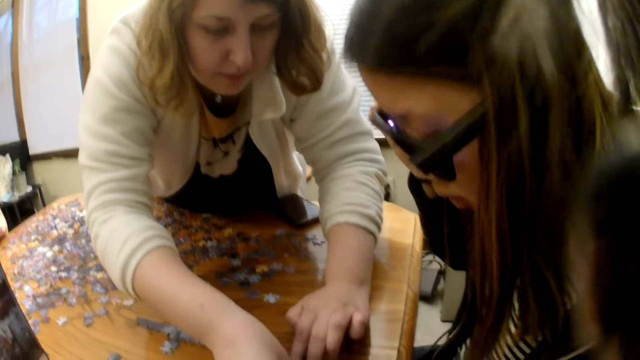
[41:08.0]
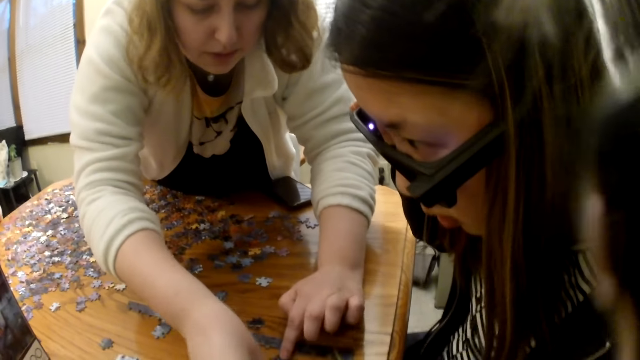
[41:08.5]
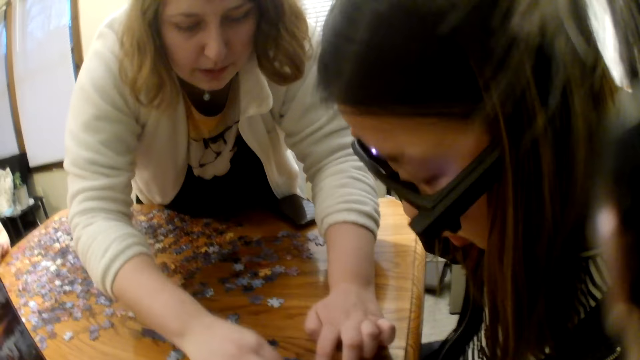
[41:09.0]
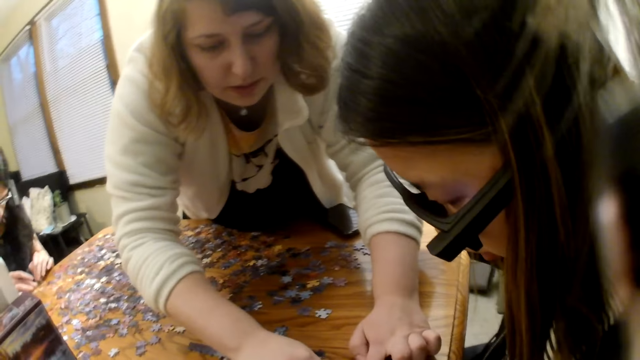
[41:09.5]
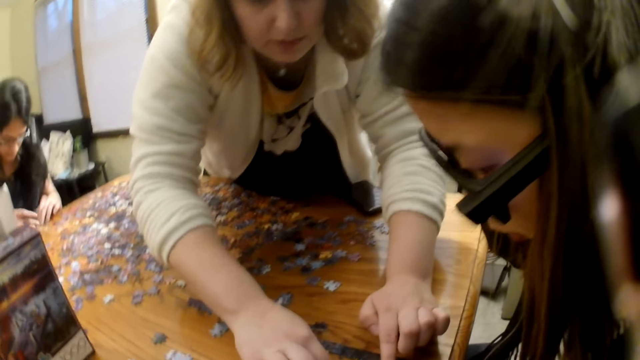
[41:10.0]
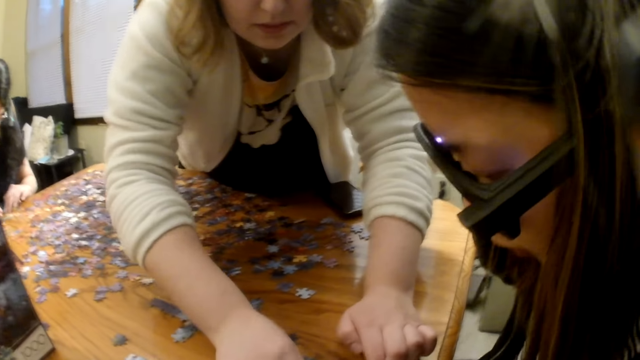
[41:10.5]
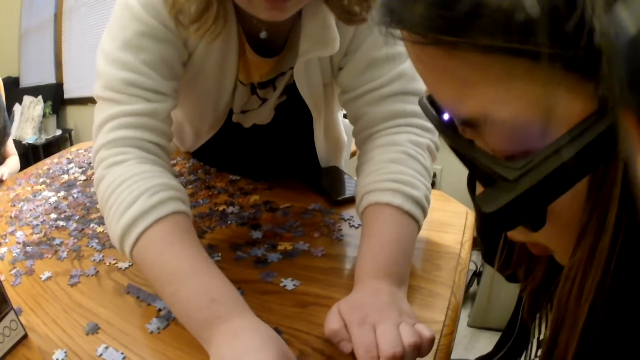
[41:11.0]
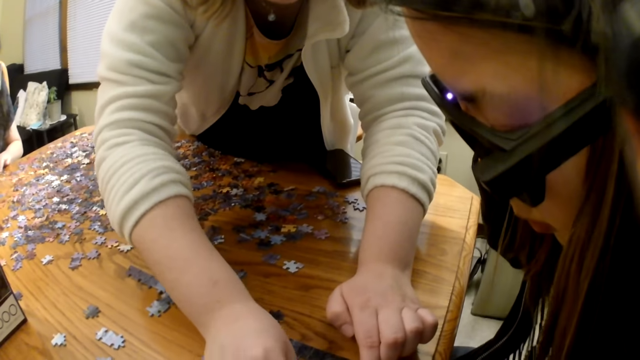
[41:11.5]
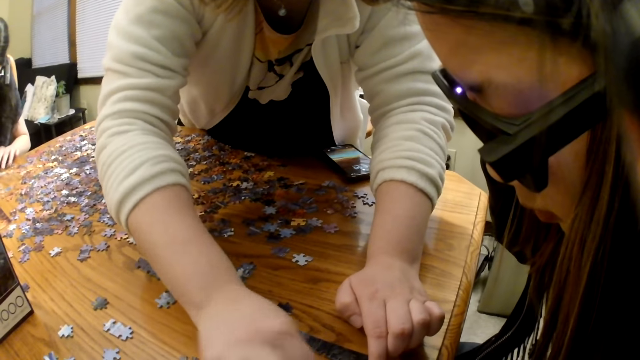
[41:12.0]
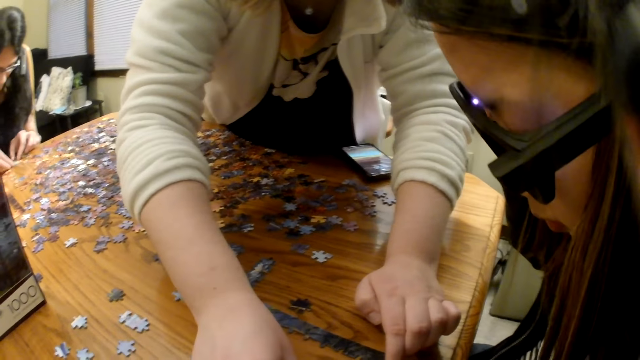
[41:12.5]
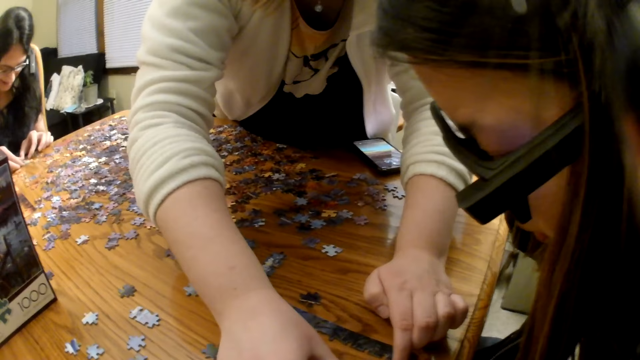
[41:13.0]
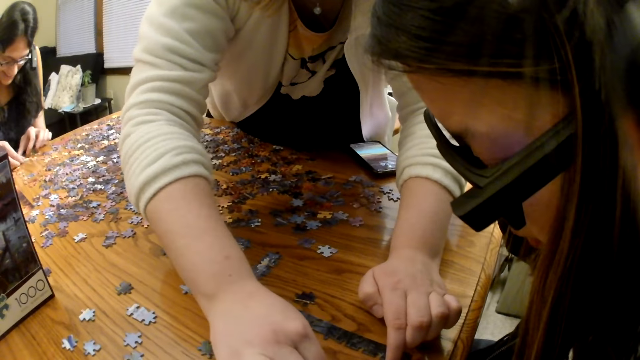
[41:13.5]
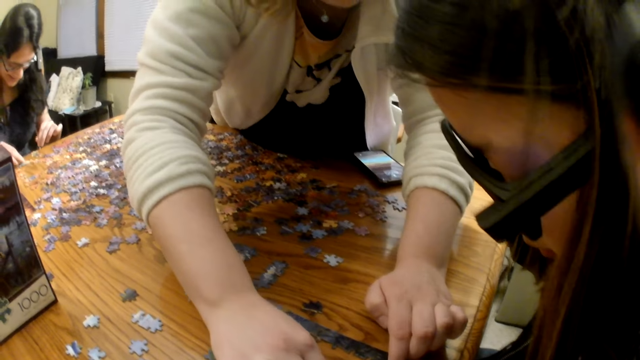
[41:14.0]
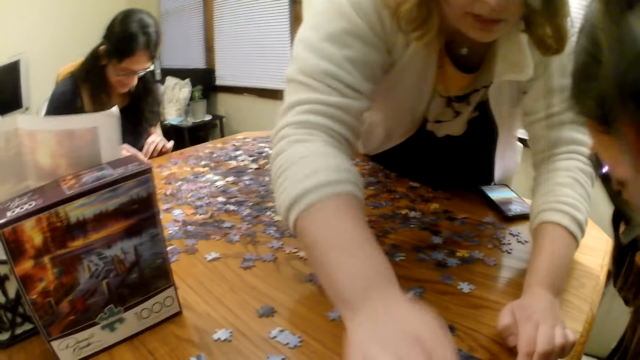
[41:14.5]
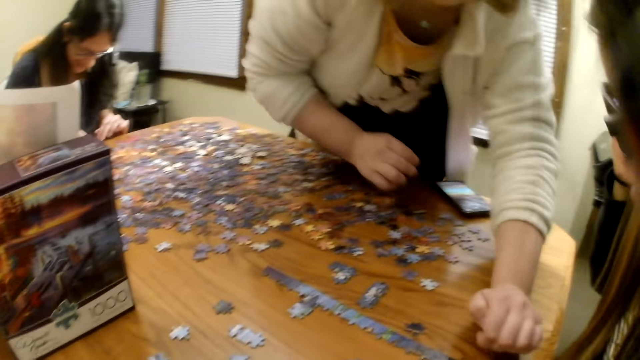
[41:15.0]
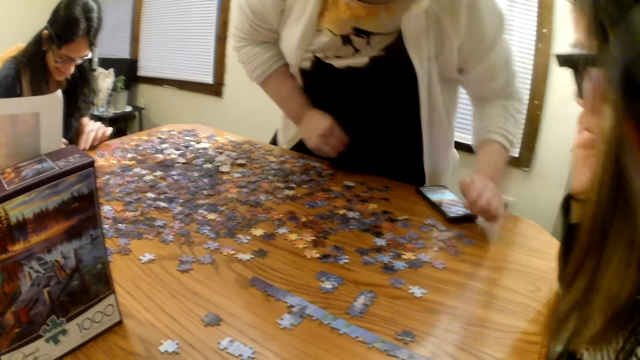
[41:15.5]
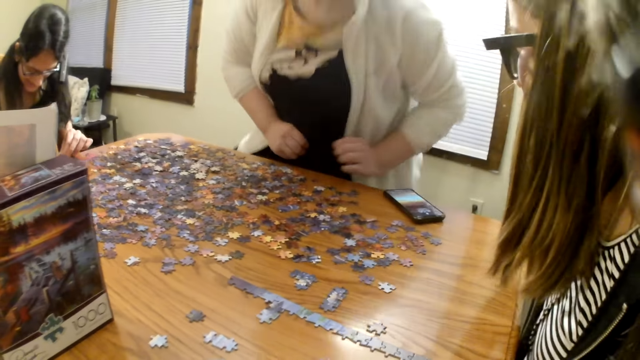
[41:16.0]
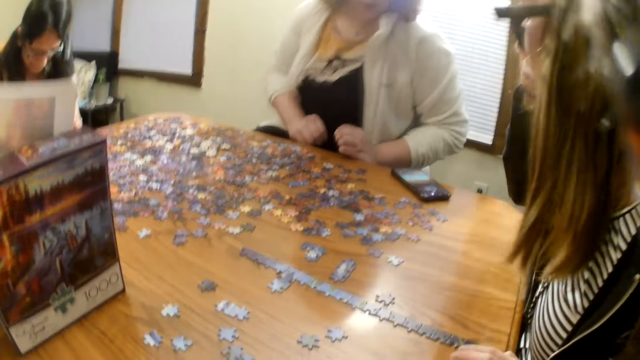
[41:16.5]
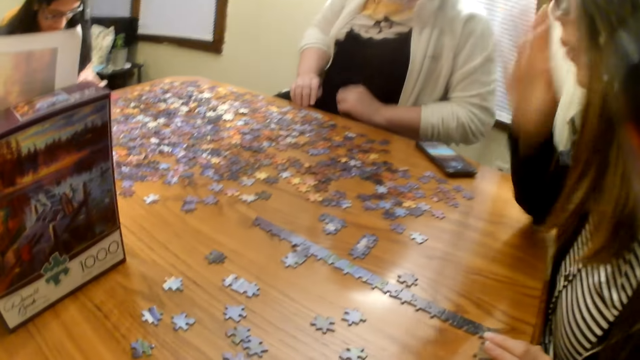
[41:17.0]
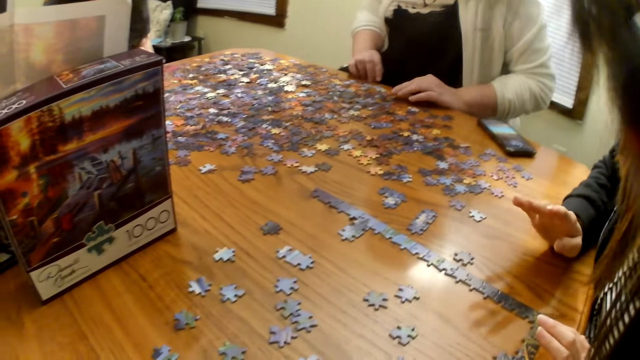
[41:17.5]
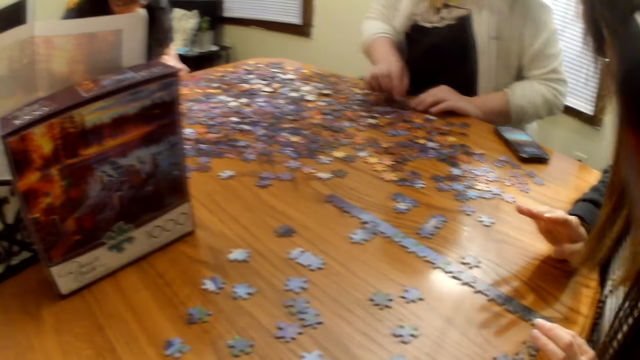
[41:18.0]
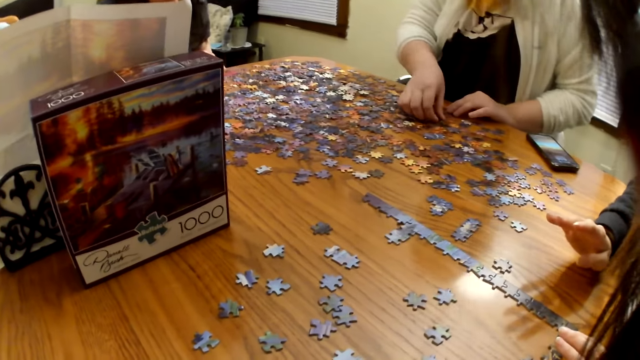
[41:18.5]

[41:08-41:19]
A woman moves a piece on the table and speaks. The woman moves a piece on the table. The woman sits on the chair.

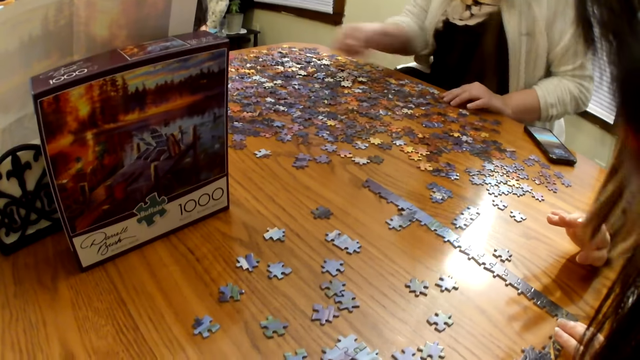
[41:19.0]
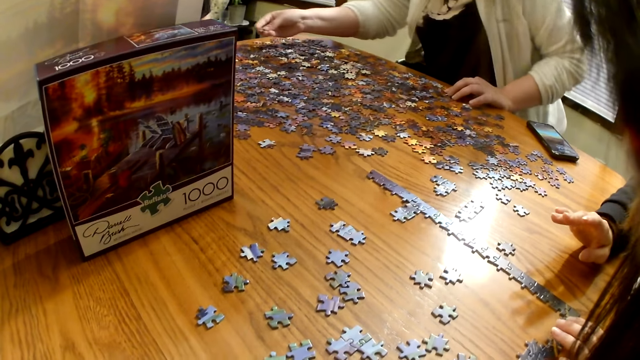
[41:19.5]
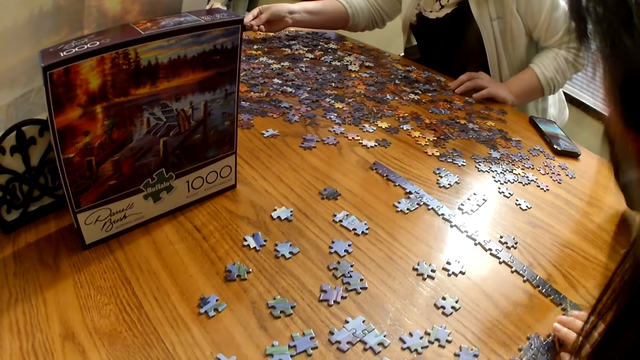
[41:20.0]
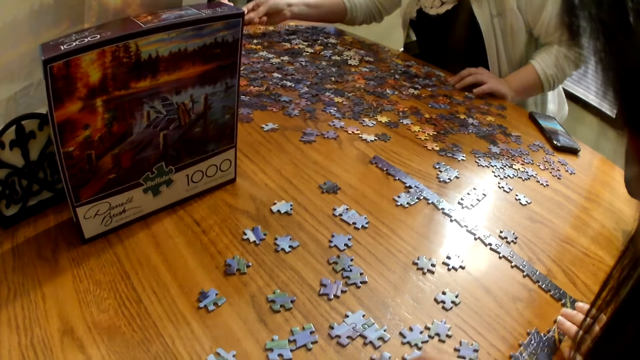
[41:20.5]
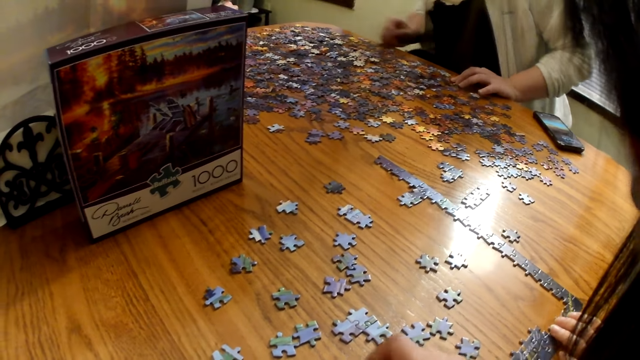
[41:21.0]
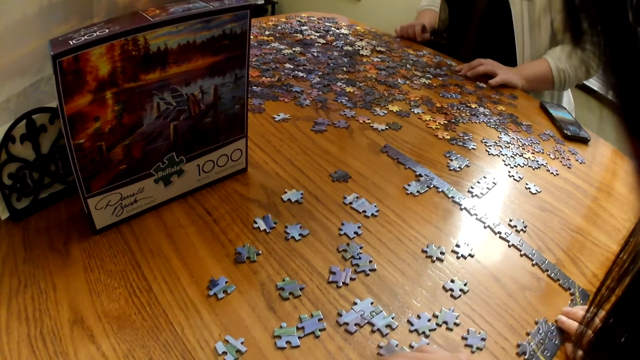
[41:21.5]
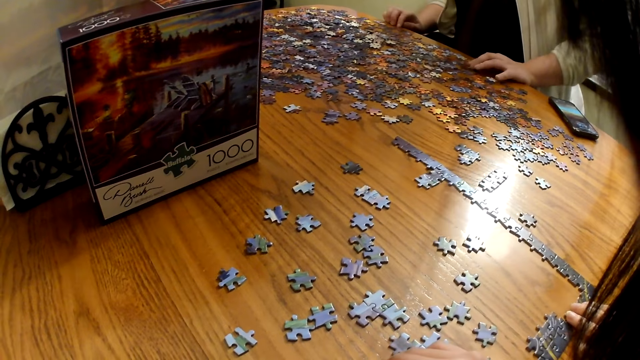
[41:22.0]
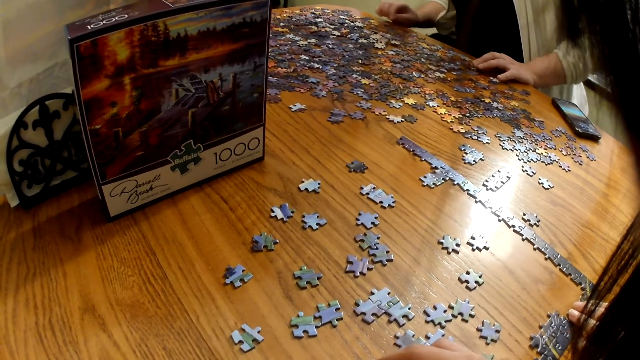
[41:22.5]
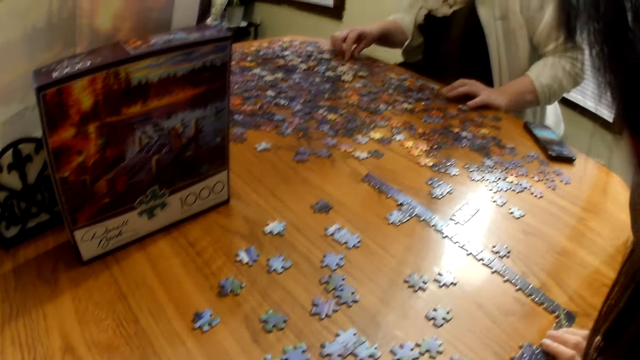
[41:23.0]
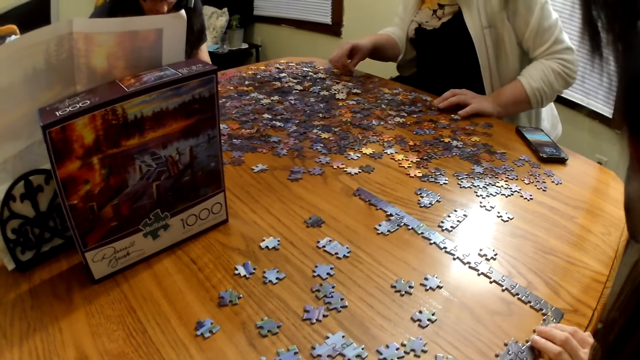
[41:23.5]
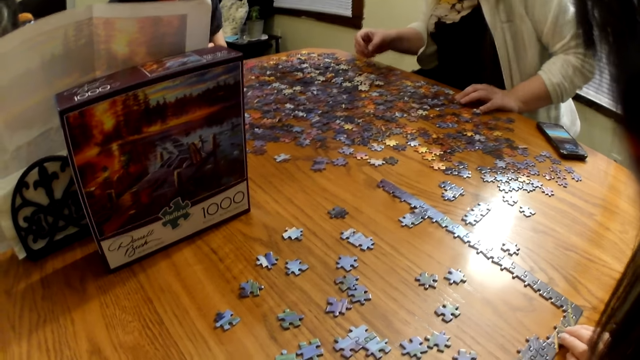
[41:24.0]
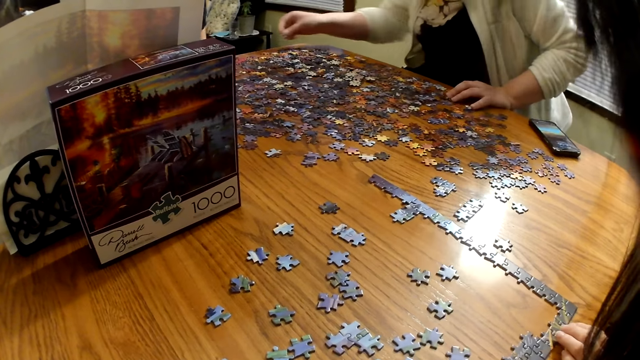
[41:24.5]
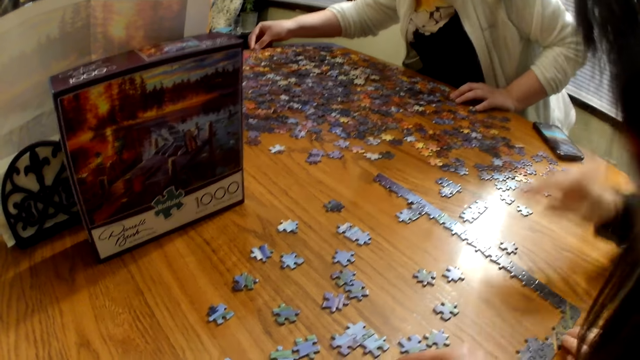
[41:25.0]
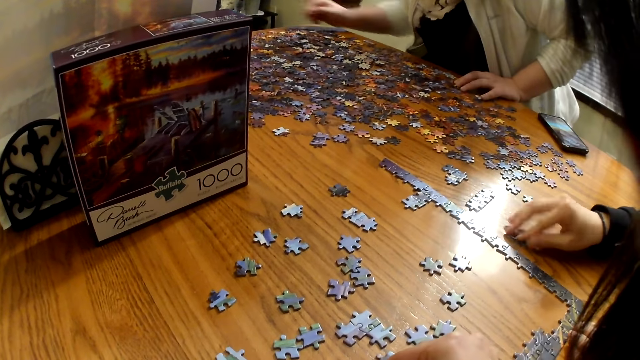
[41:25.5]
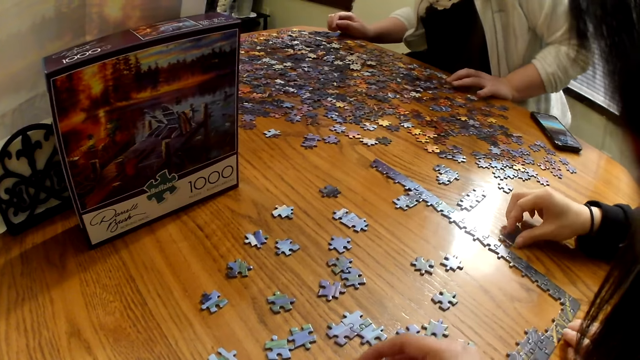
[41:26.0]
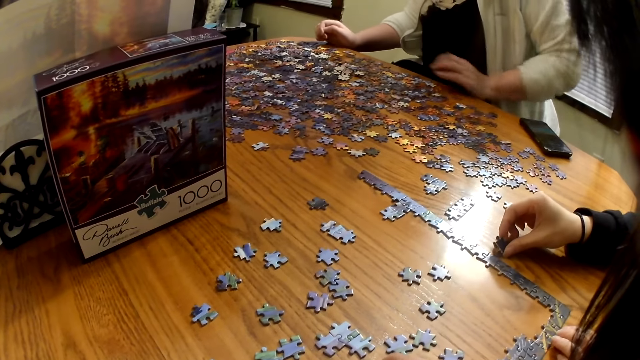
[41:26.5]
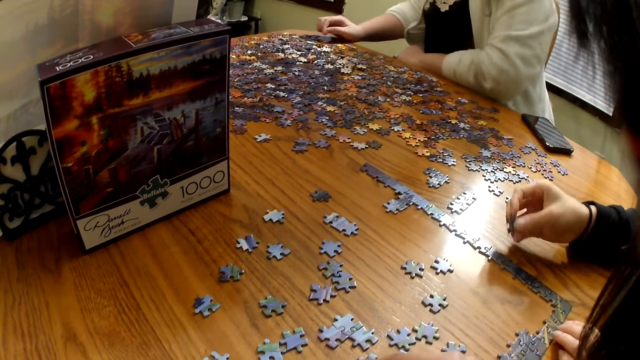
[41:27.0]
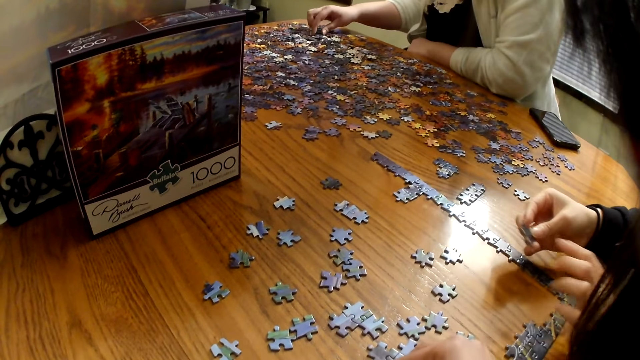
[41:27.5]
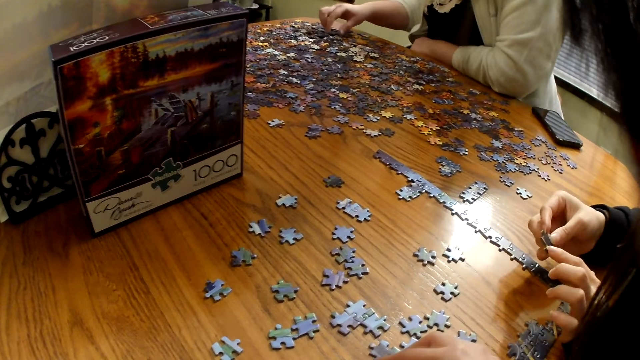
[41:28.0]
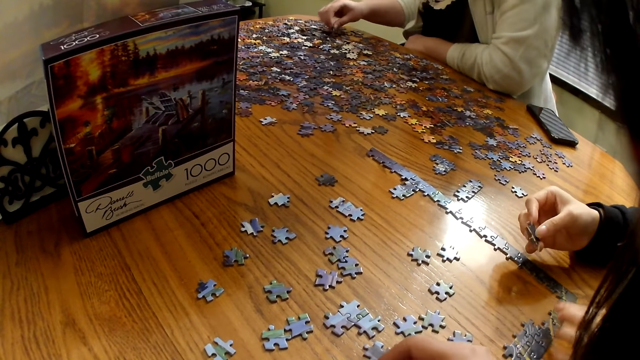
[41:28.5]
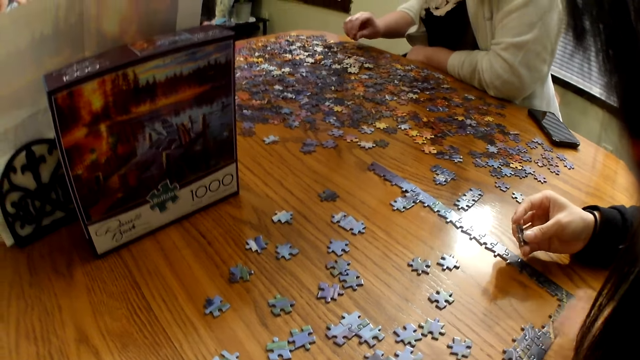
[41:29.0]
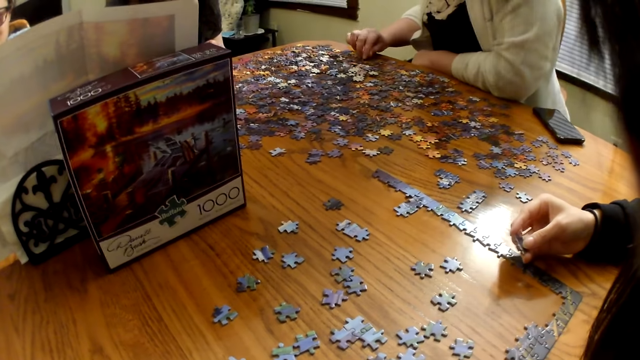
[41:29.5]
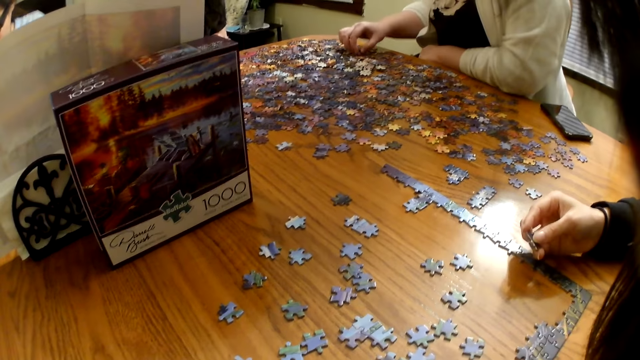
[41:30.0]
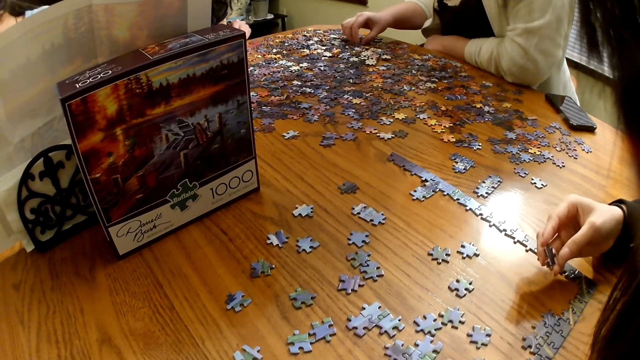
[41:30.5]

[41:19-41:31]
A woman picks the piece from the table. The woman gives a piece to another woman. The first woman moves a piece on the table, picks the piece from the table, and places the piece on the table. A third woman picks a piece from the table and looks at the piece. The first woman moves a piece on the table.
